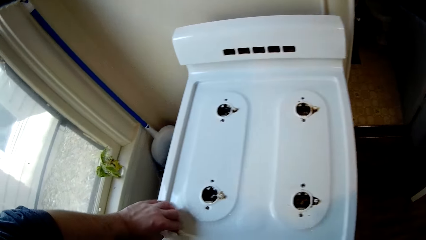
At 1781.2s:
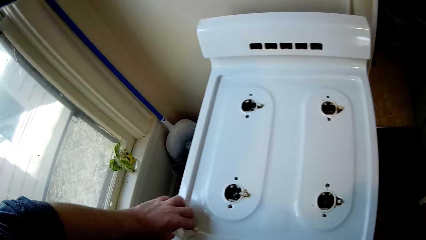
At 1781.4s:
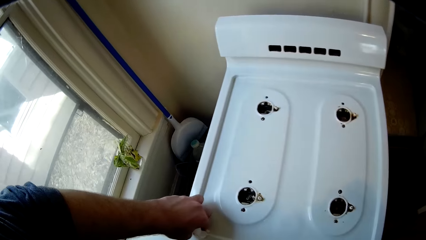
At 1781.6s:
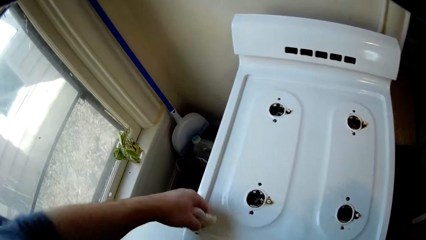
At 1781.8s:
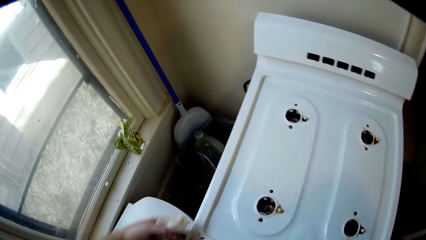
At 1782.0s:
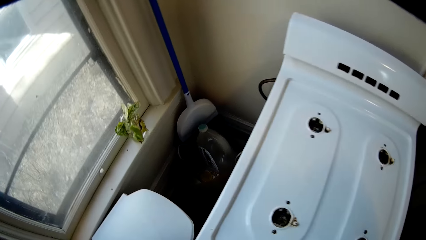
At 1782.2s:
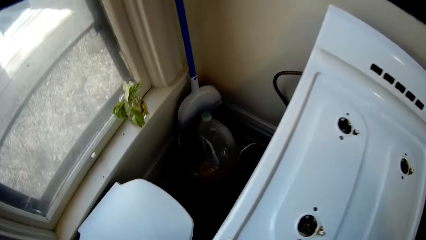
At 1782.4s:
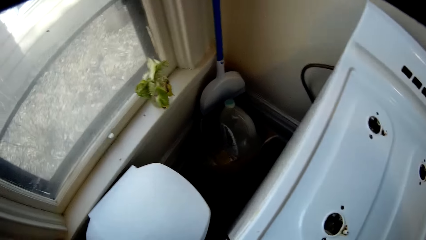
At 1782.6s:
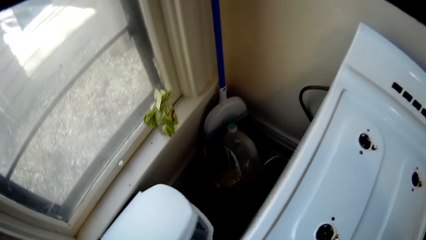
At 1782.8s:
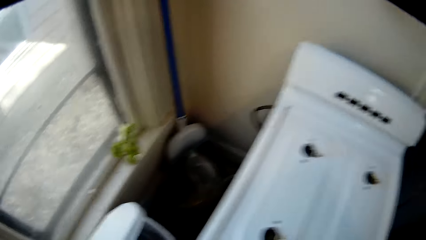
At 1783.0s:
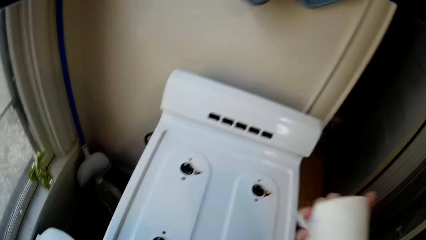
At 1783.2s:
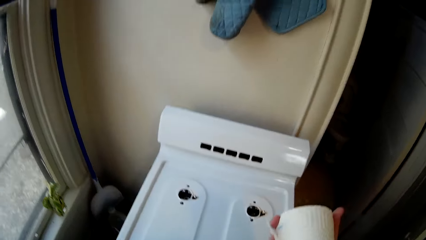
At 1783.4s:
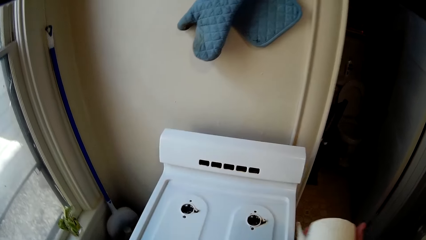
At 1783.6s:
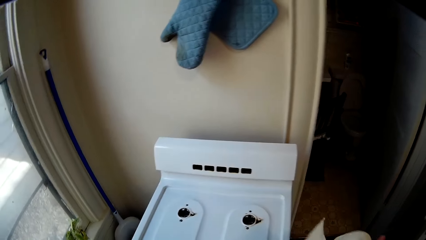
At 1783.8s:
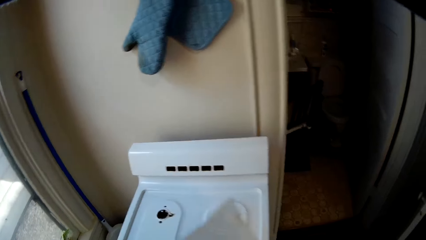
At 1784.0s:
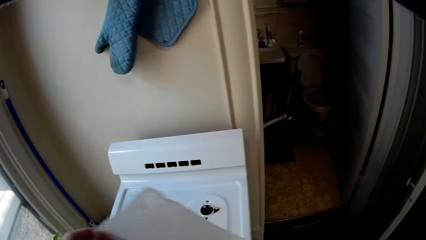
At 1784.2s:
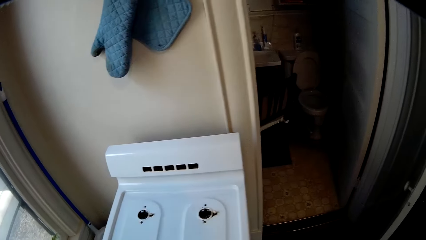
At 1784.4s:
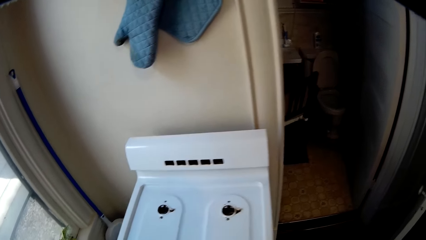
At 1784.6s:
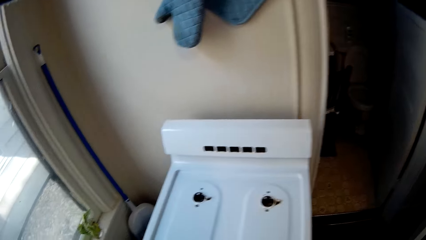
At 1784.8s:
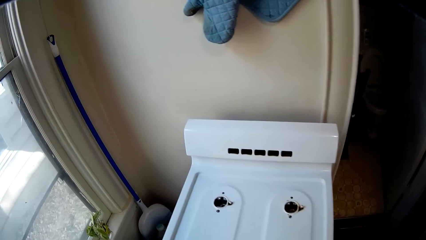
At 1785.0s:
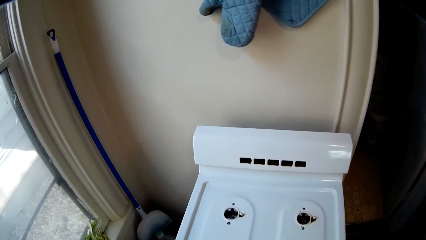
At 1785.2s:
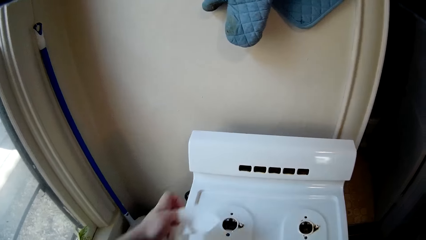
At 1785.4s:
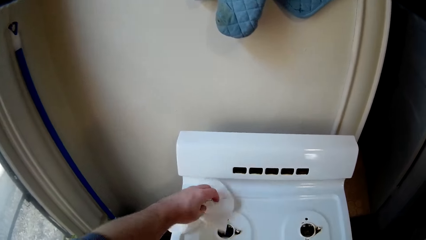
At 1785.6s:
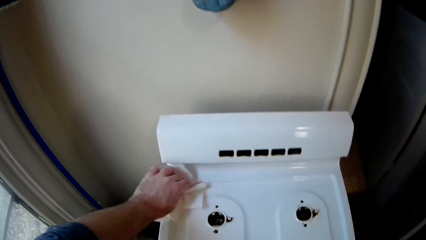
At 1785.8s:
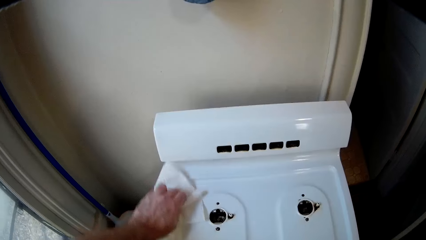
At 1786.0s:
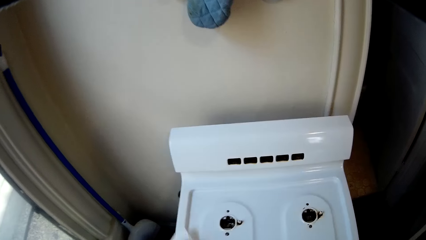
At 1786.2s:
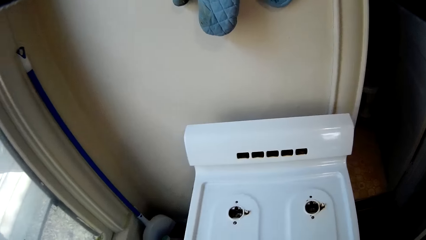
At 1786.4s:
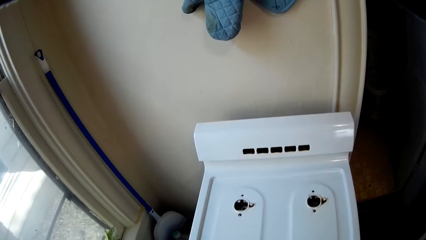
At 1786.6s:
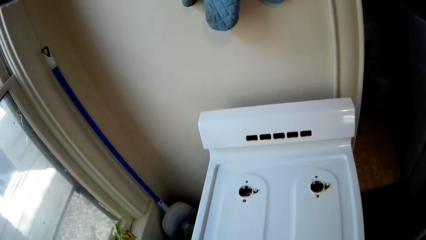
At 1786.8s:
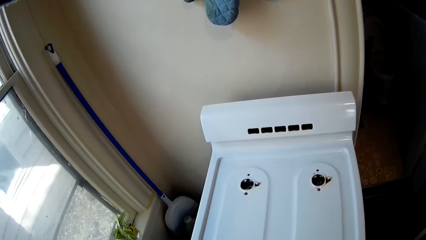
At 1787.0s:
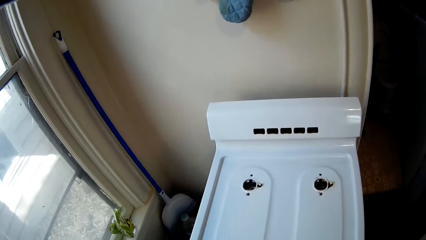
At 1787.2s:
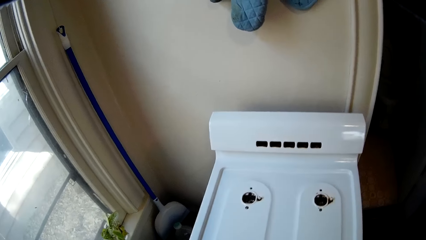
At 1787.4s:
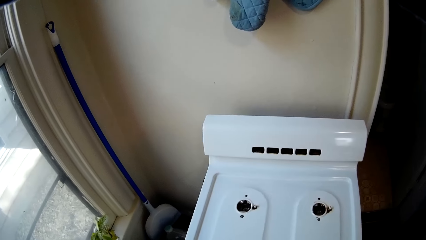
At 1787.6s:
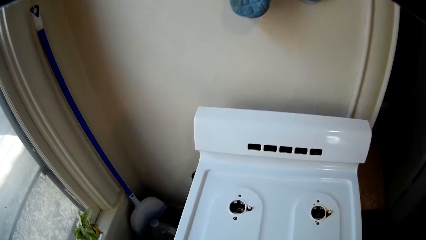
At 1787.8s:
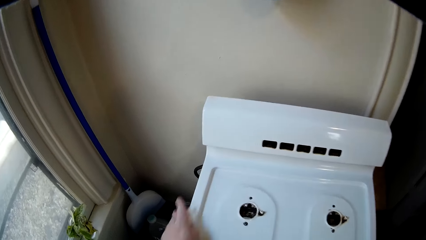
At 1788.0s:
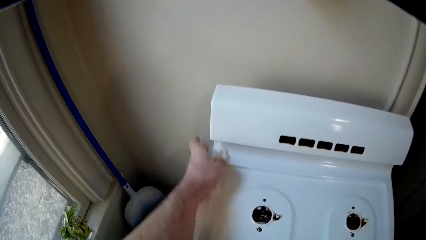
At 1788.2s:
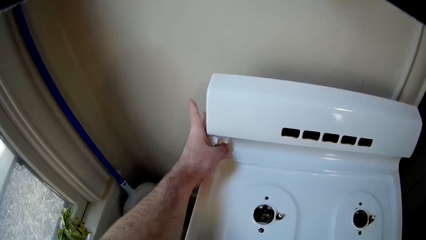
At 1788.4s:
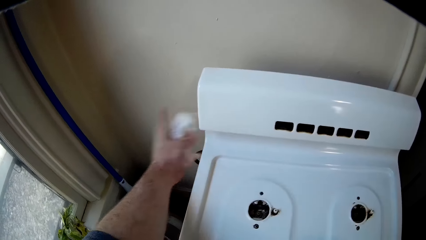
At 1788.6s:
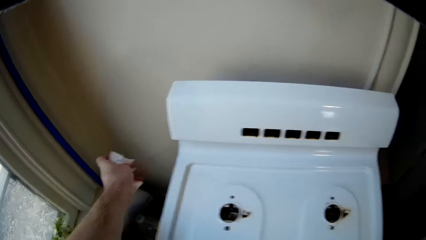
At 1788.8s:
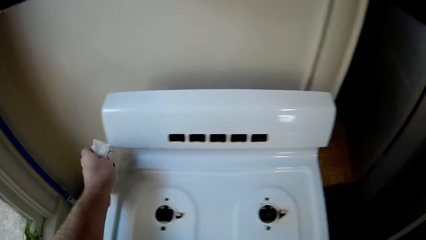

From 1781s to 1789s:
The camera wearer opens the trash can. They wipe the gas cooker with a piece of tissue.
